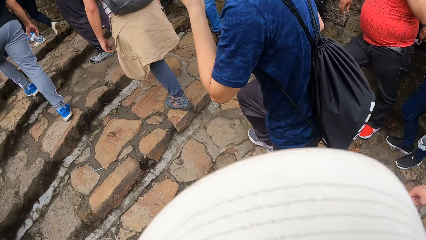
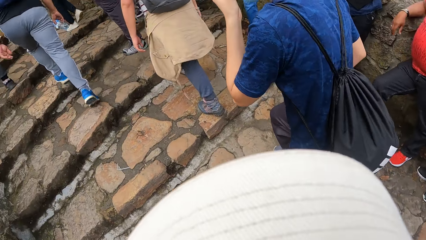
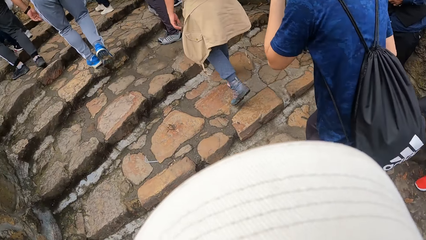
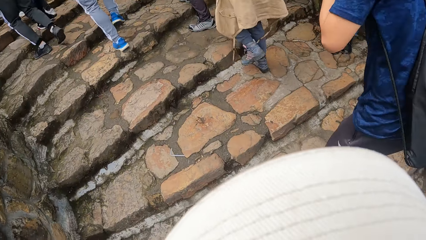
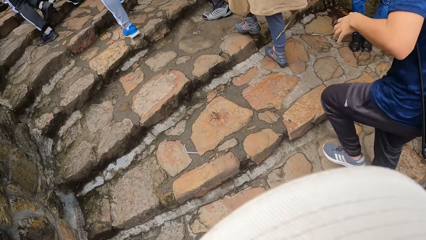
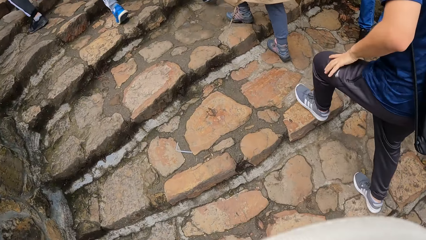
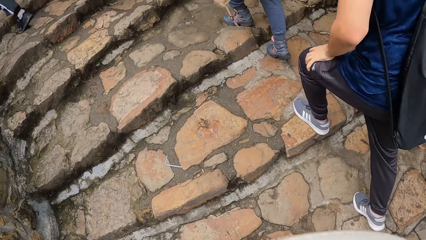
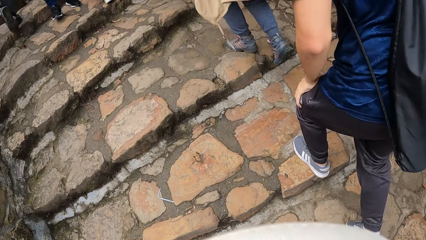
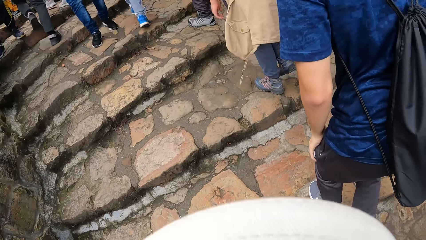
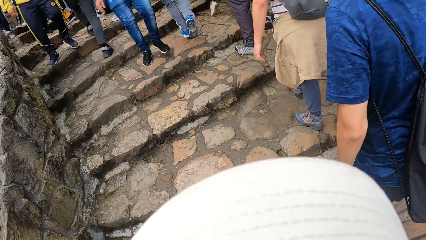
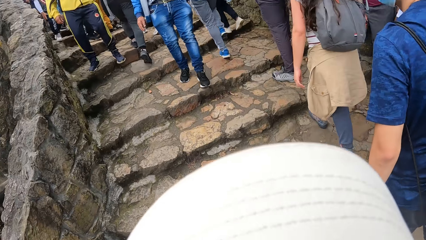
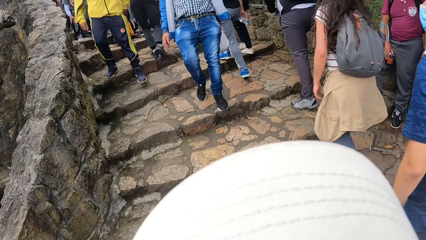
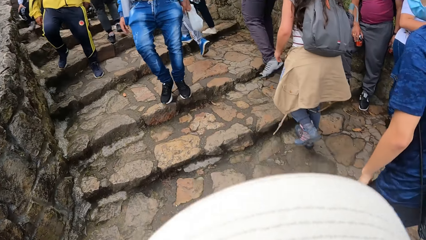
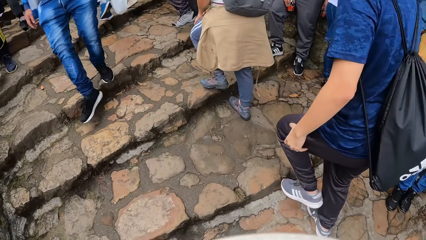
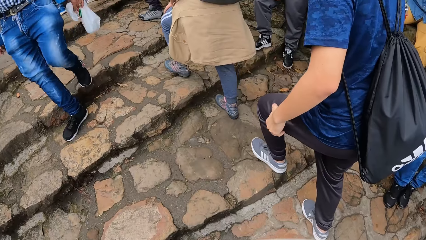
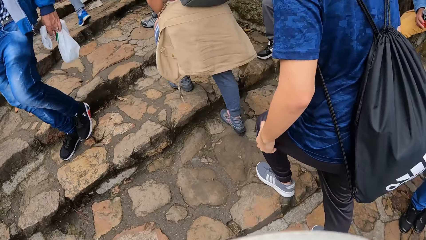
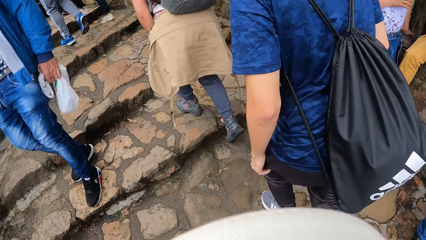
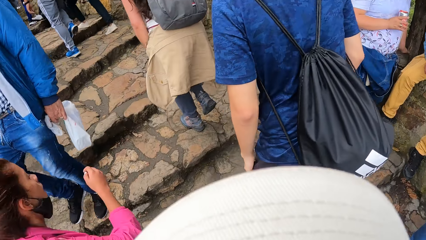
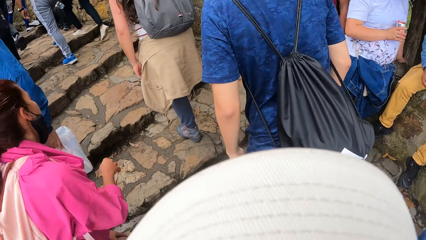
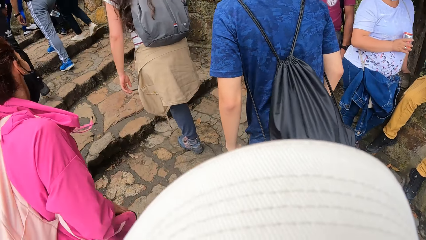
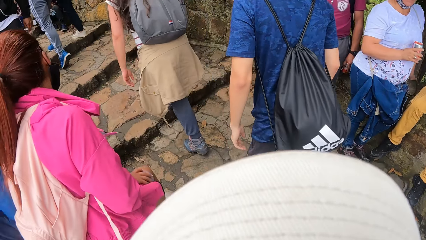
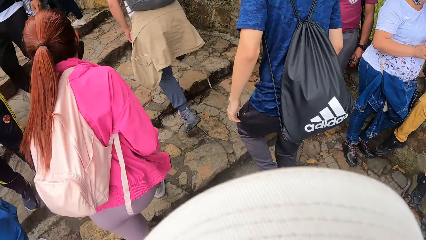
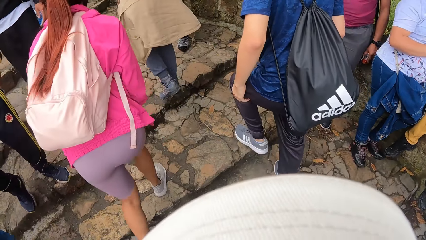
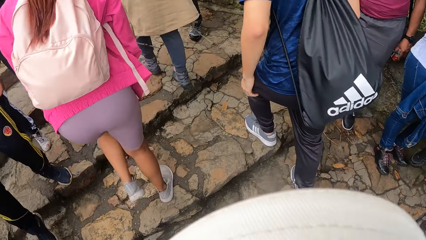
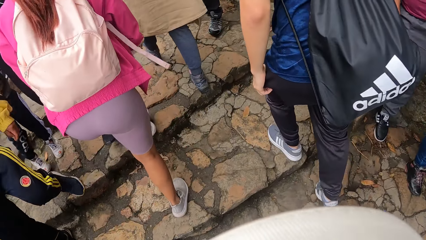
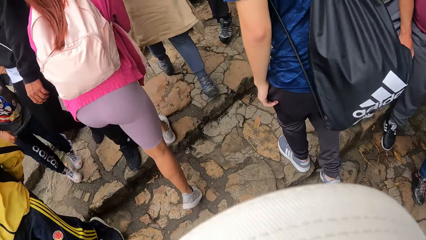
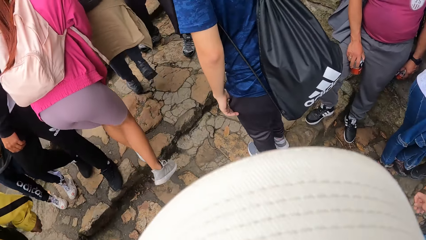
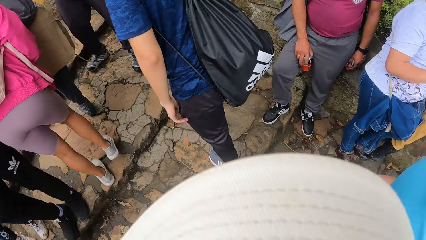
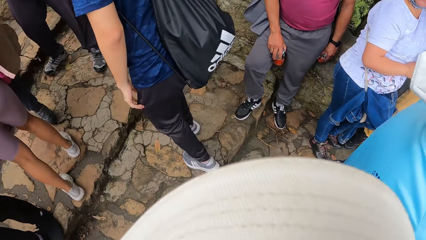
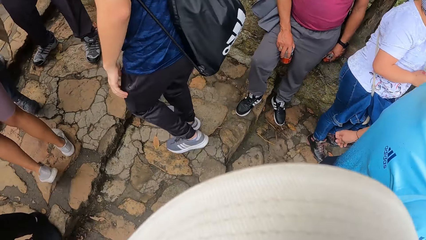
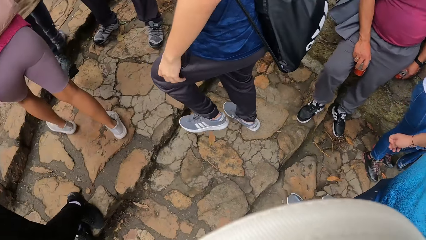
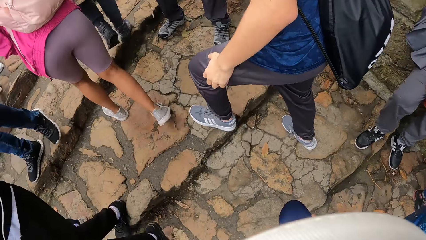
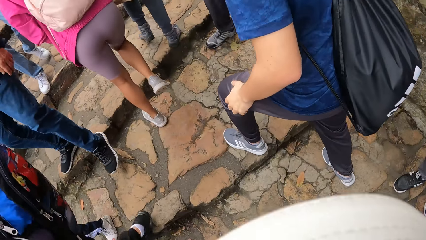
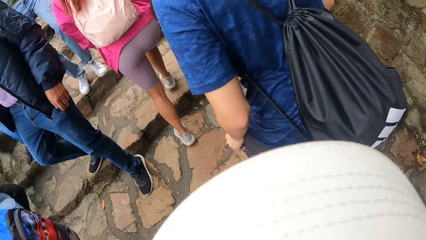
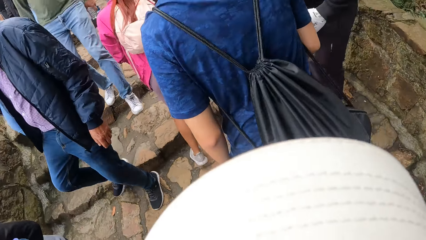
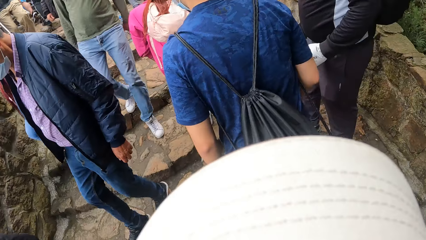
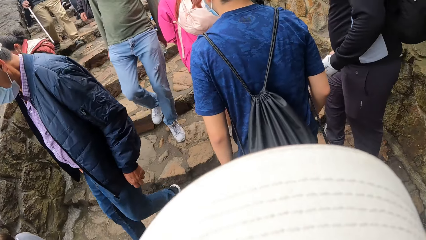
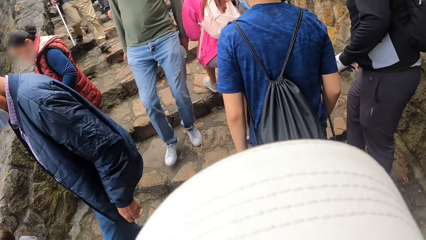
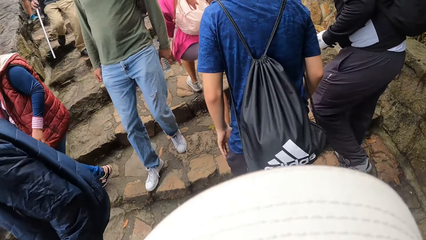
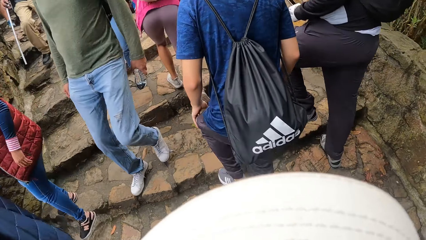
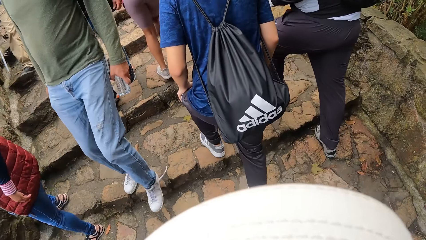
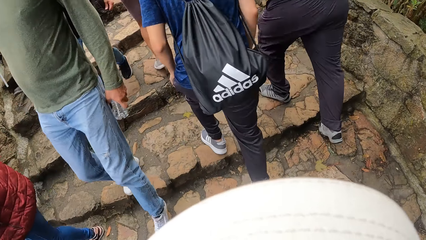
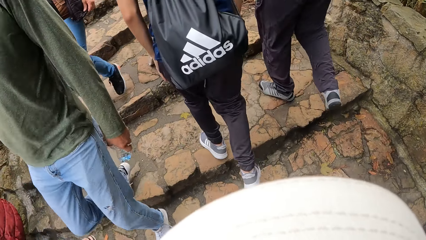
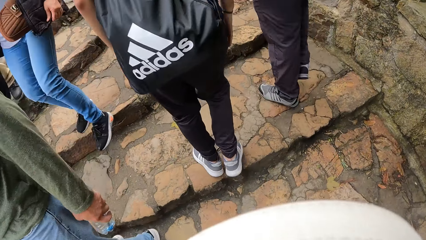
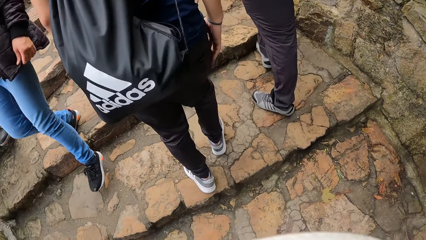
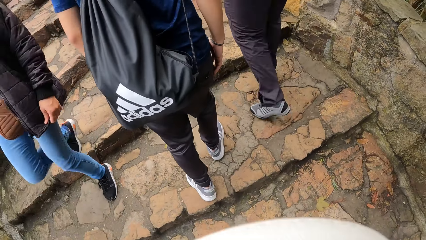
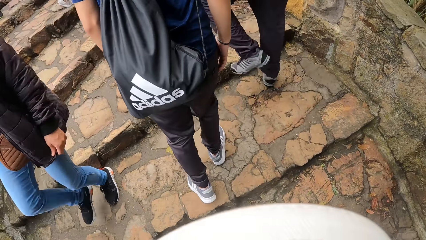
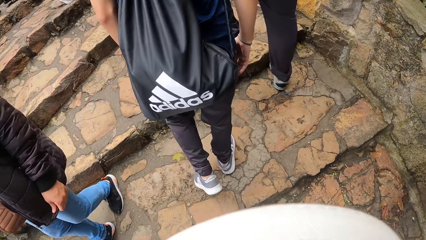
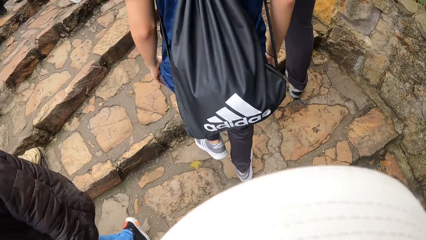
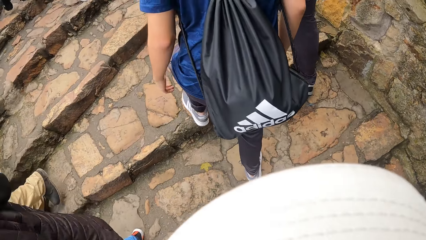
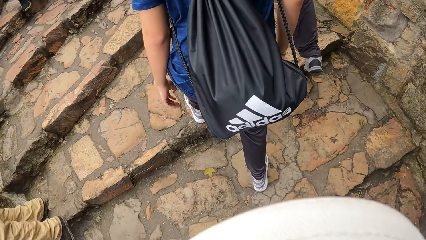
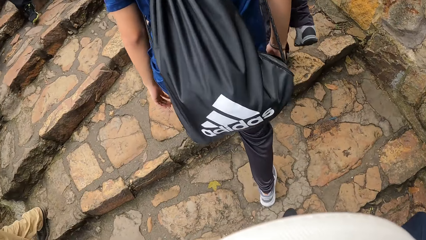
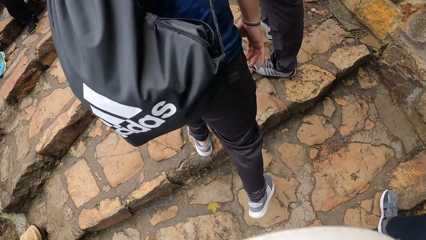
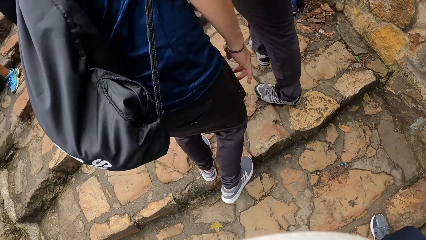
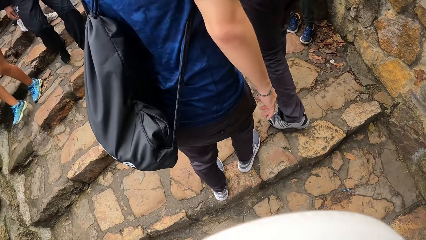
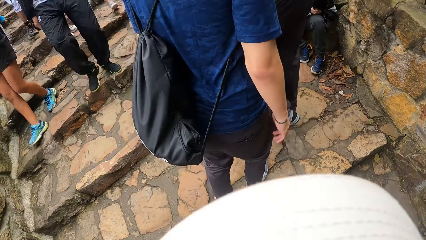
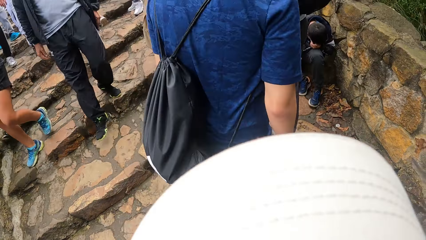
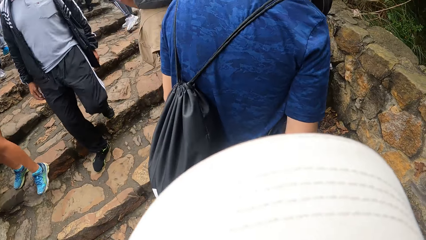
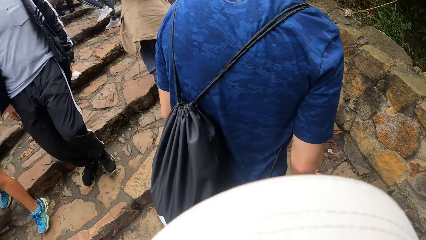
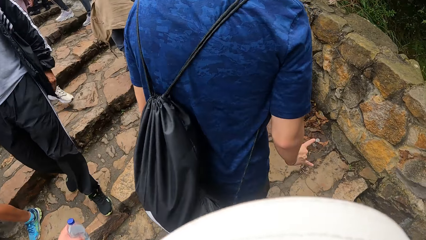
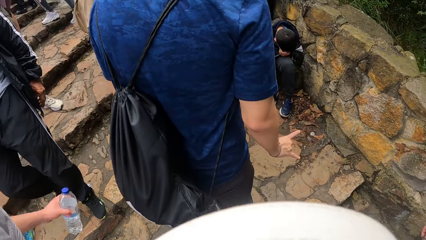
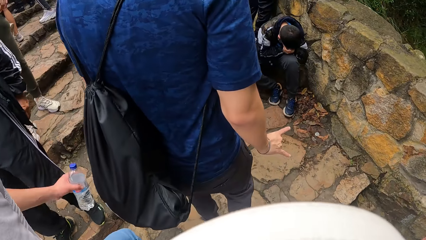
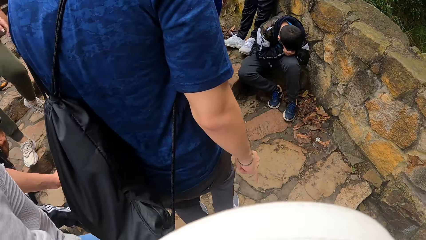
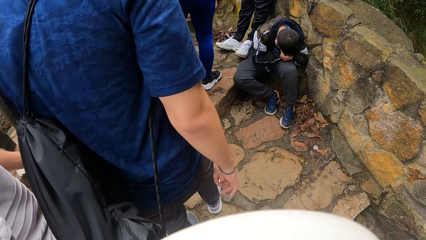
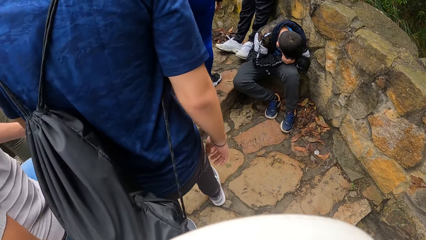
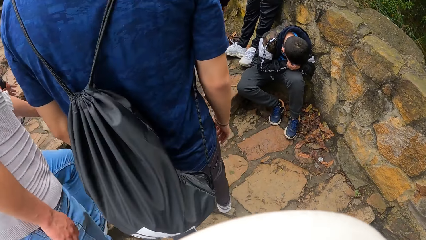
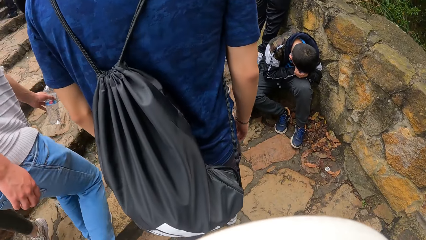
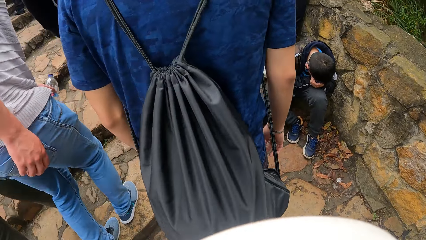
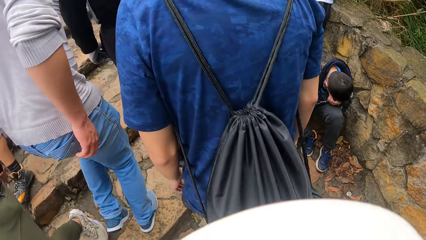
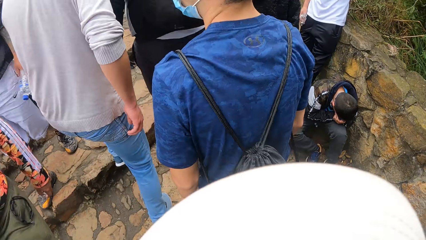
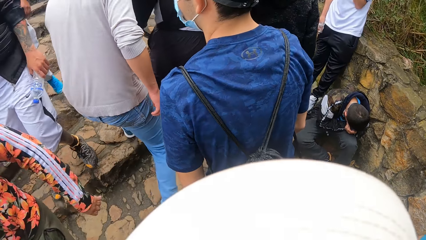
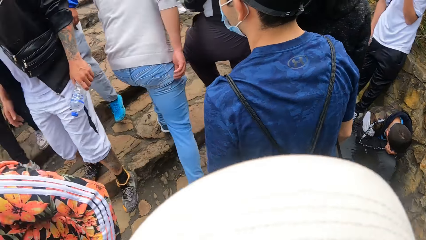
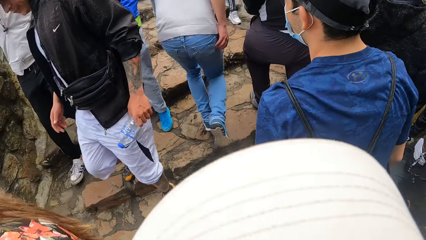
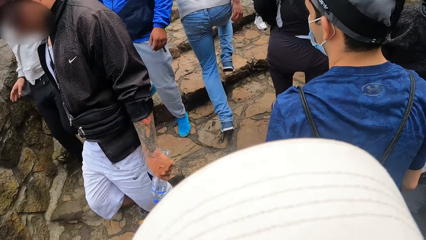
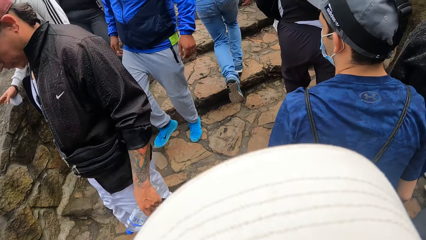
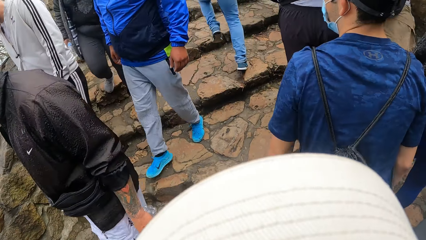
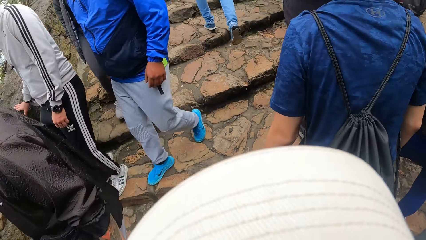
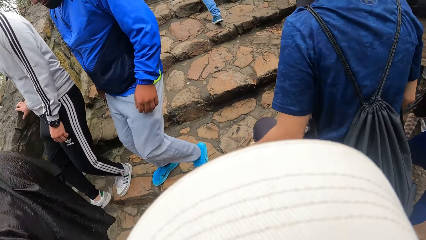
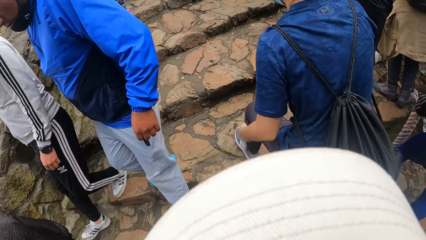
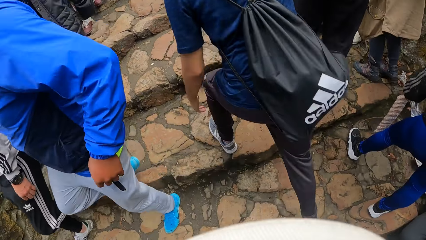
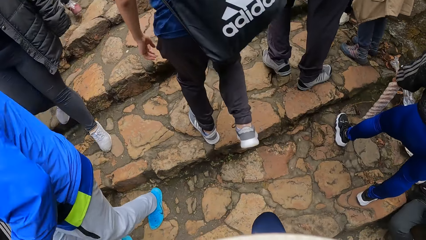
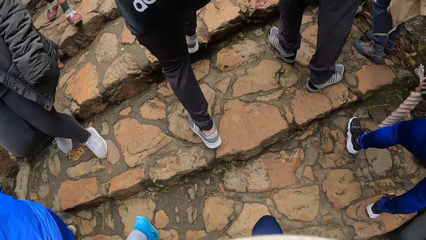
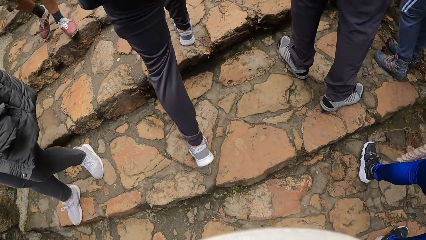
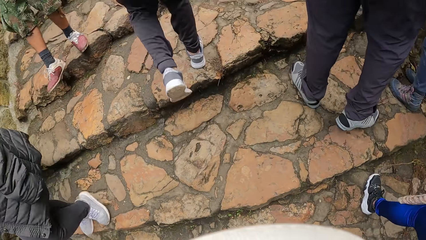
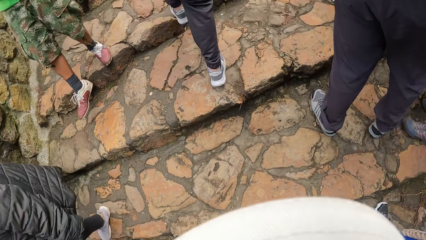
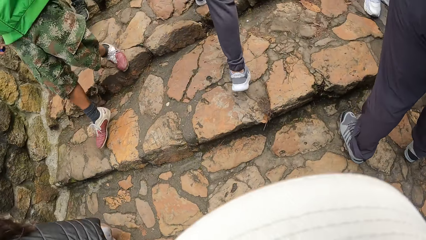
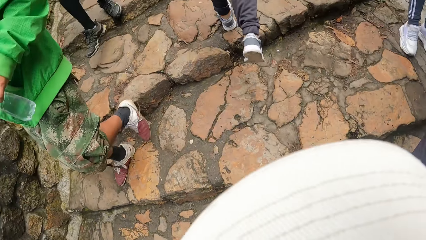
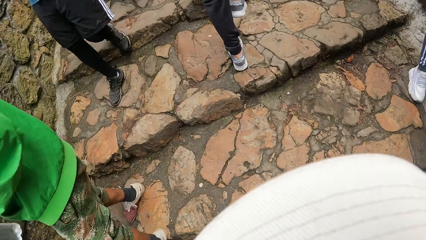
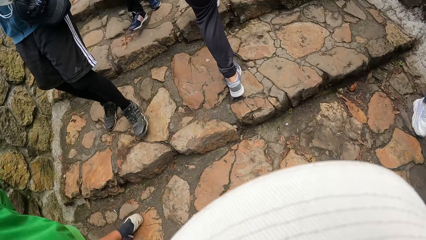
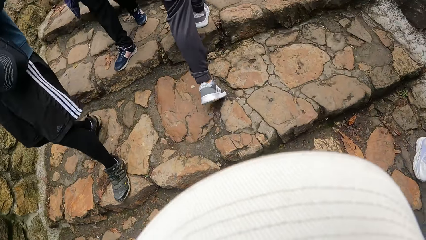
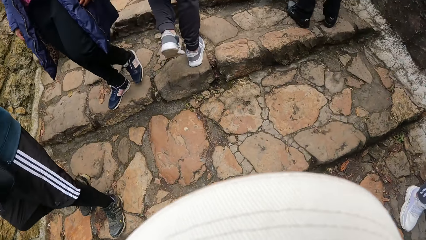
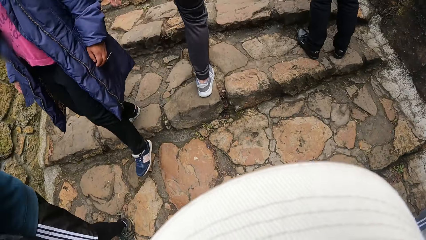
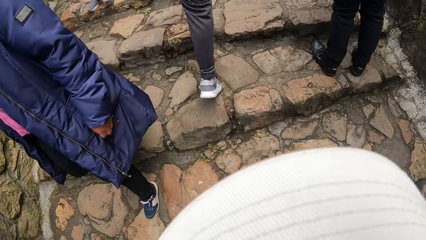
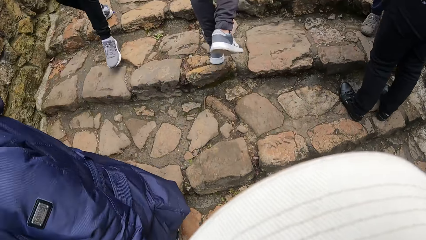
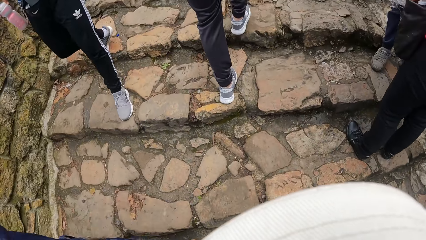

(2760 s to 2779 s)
A man touches his face with his left hand on the footpath. The camera wearer interacts with another man and the first man. A man moves a hand. The camera wearer walks on the stairs.
